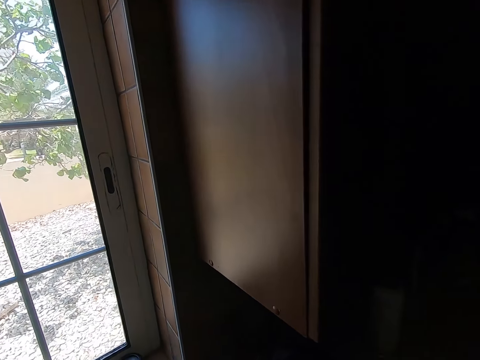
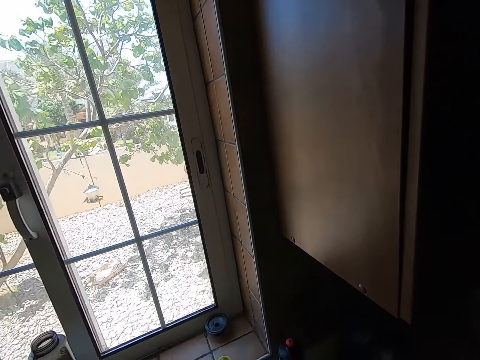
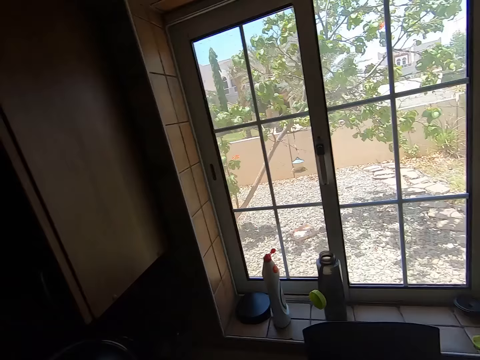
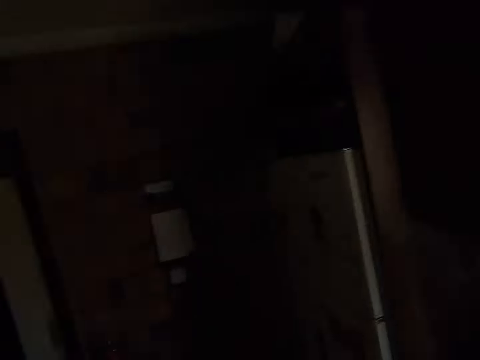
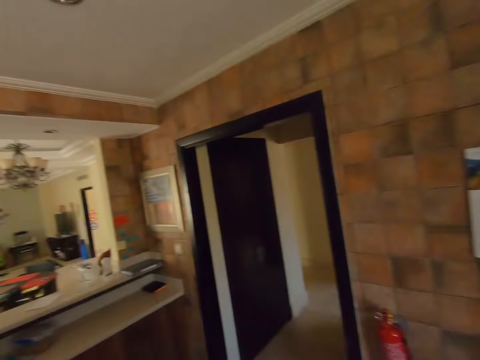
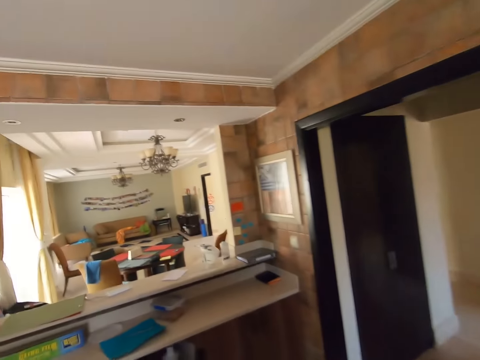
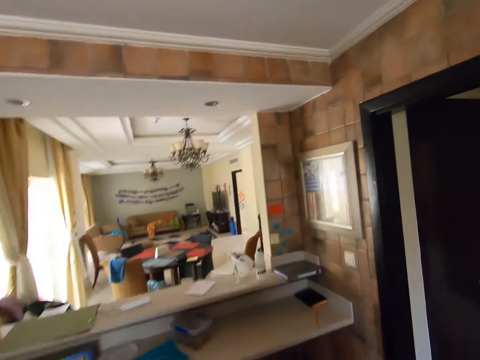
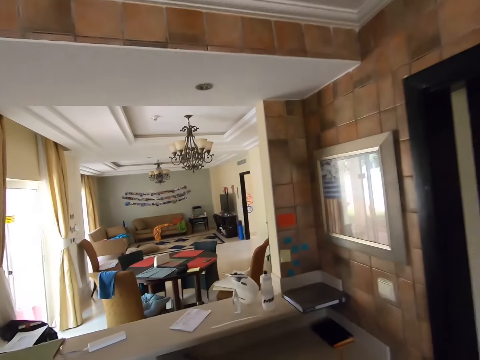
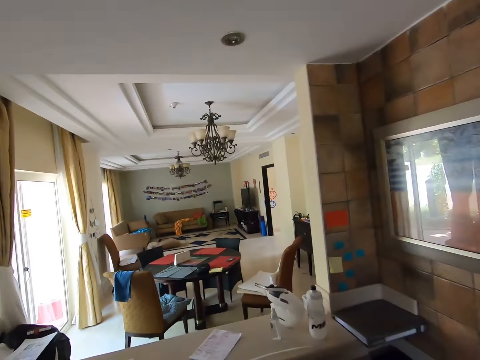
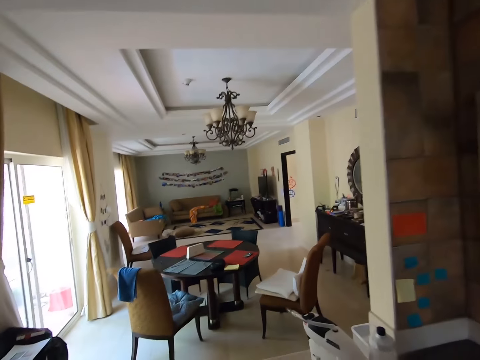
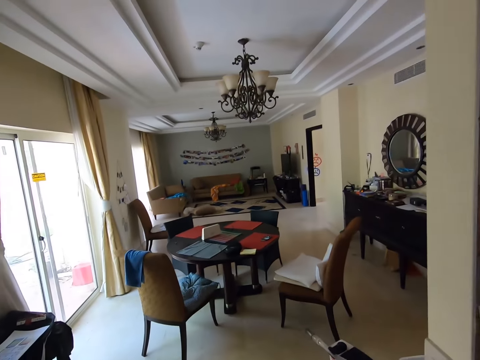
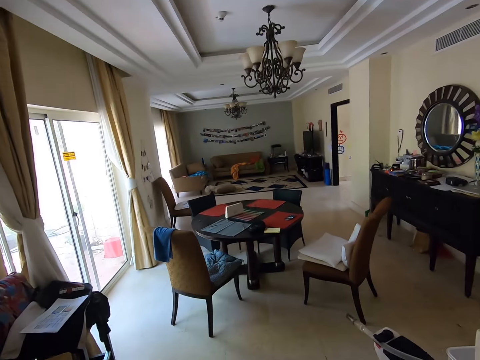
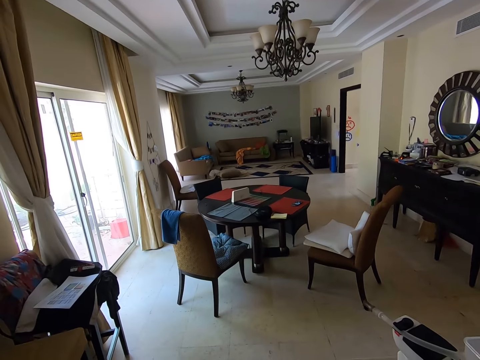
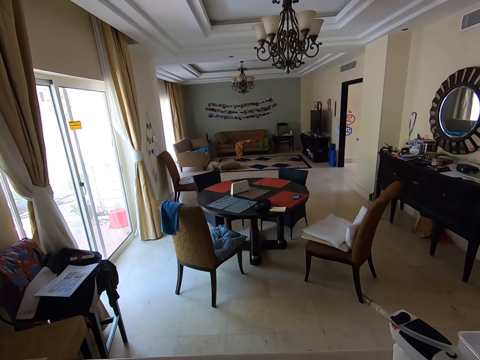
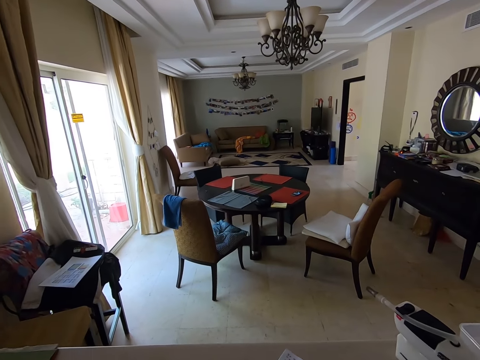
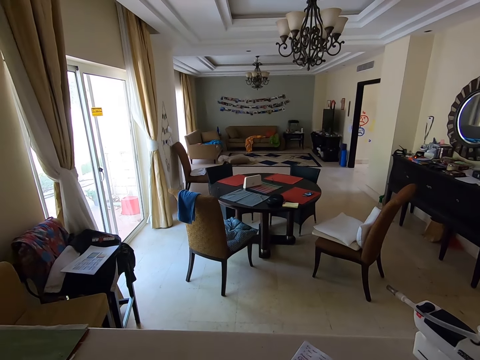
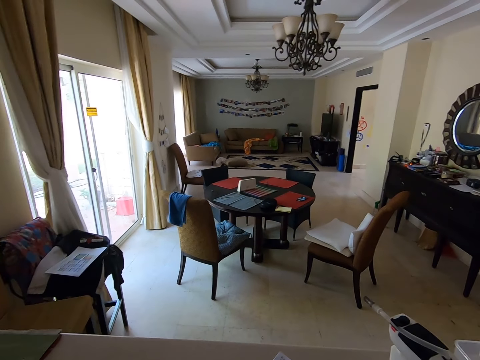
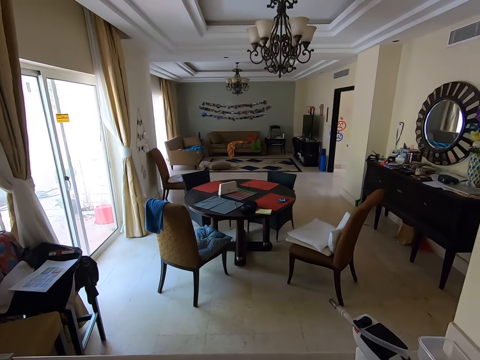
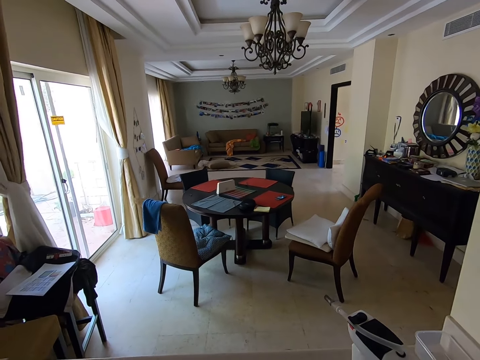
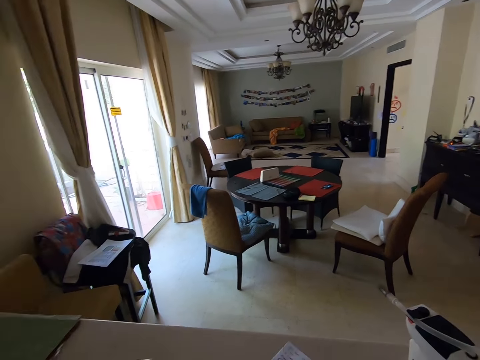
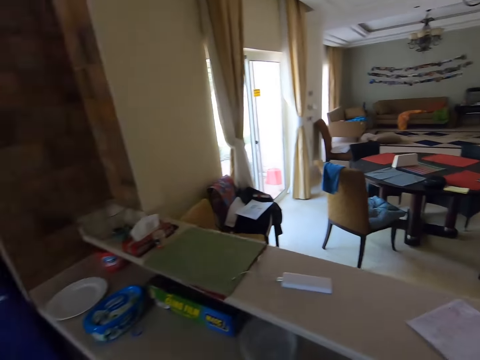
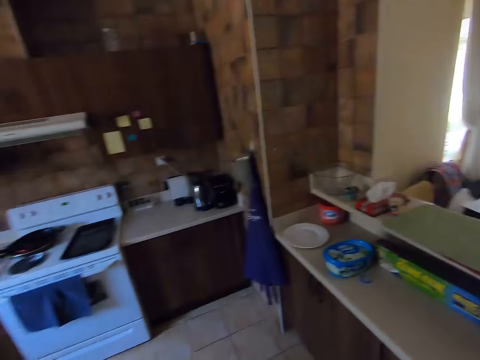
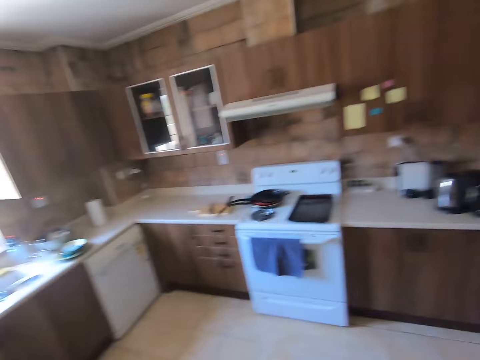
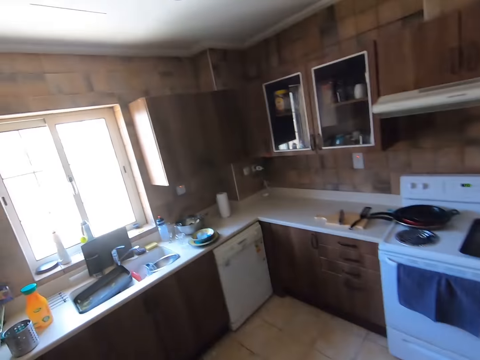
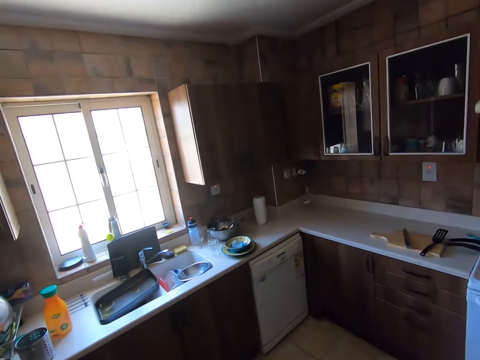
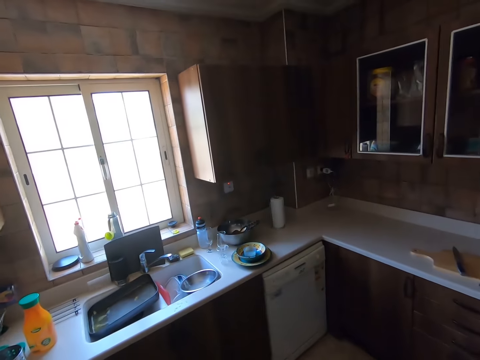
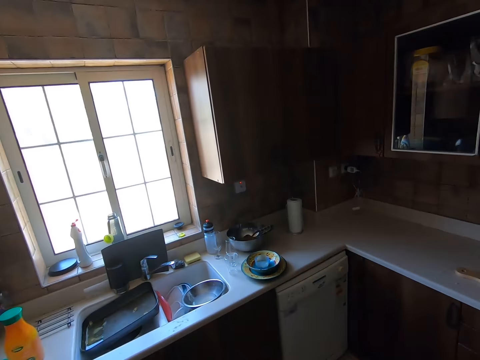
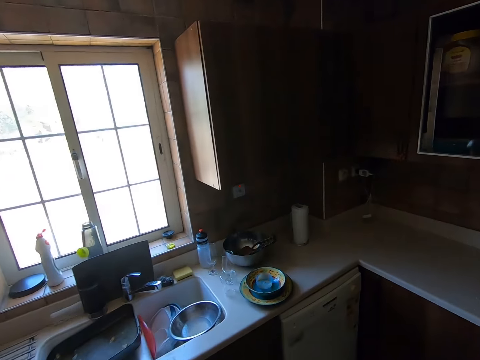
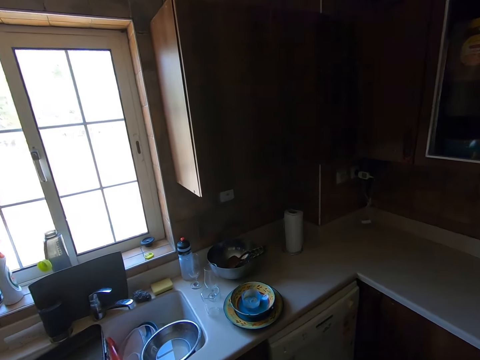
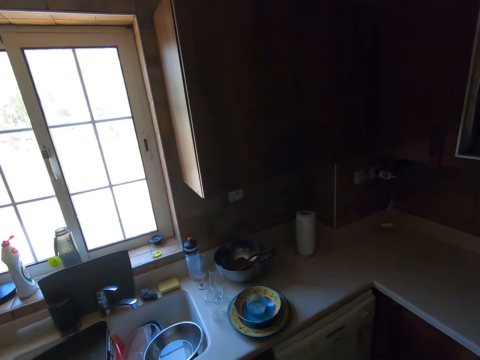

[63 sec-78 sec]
The camera wearer turns around in a kitchen. They walk around the kitchen. They look around the dining room. They turn around the kitchen. They walk around the kitchen.

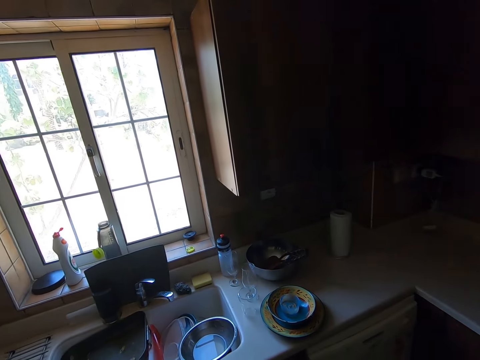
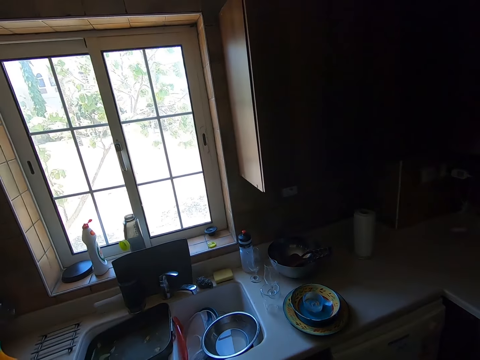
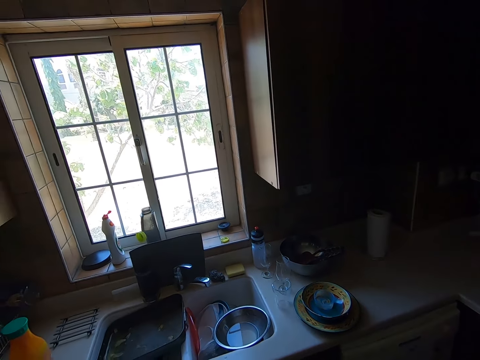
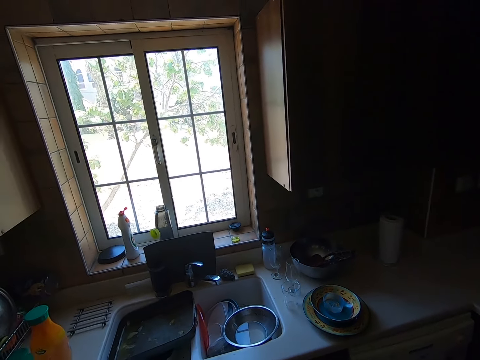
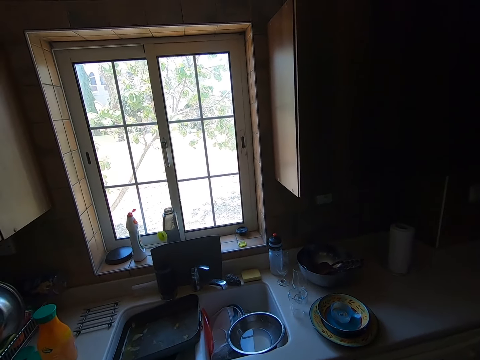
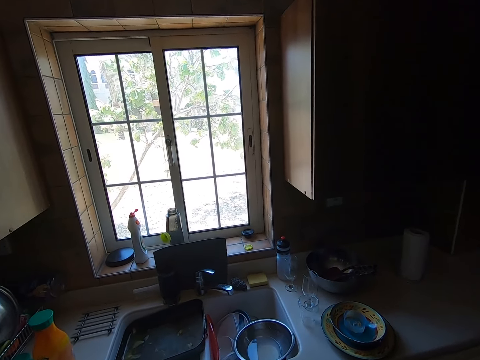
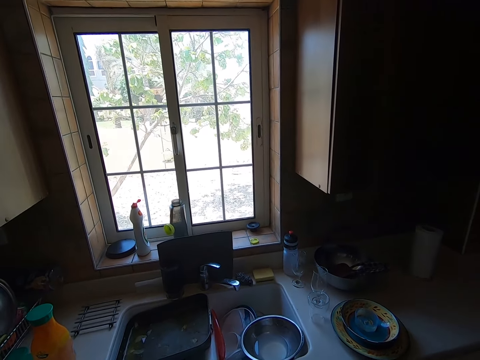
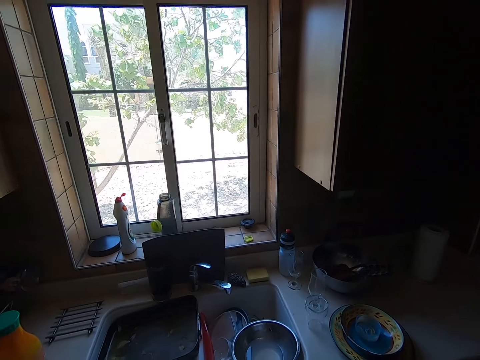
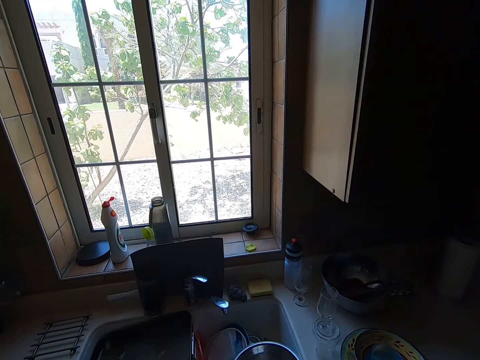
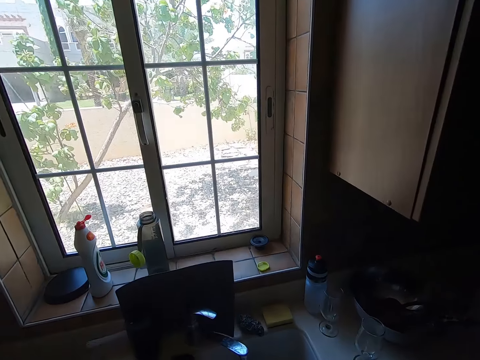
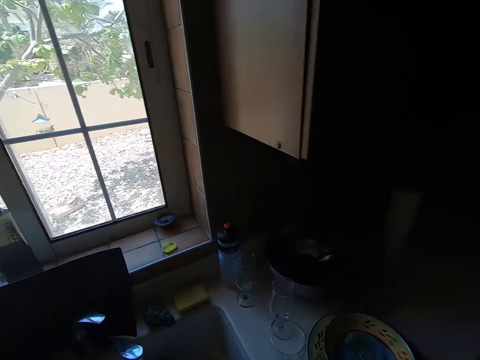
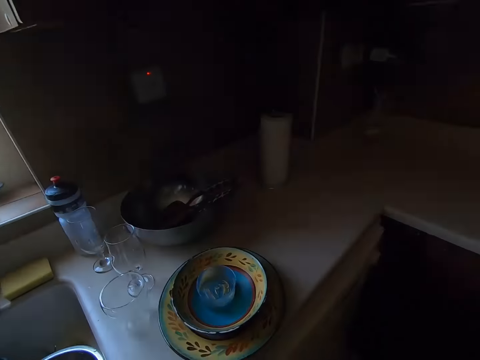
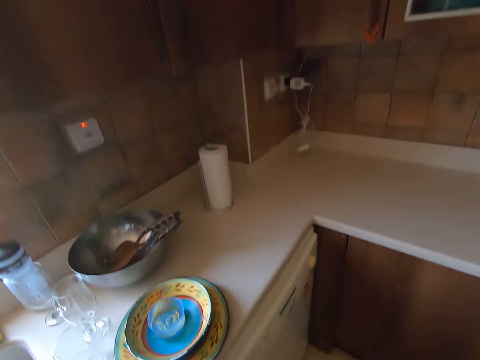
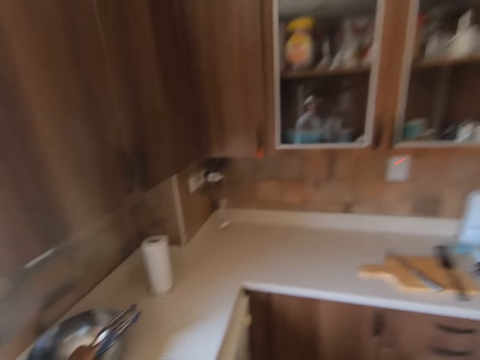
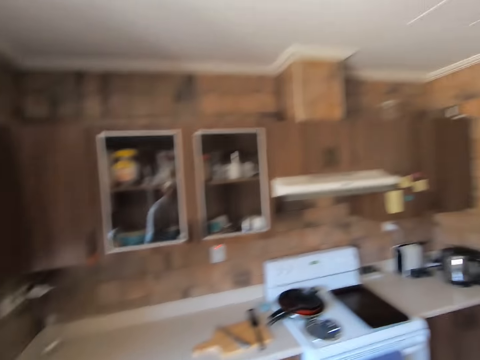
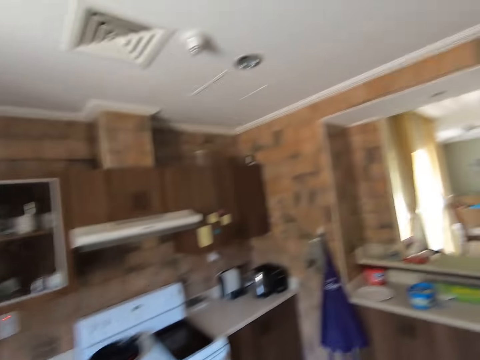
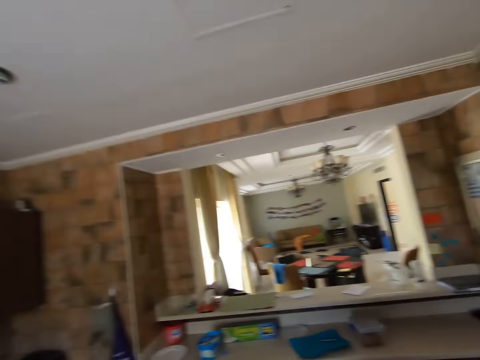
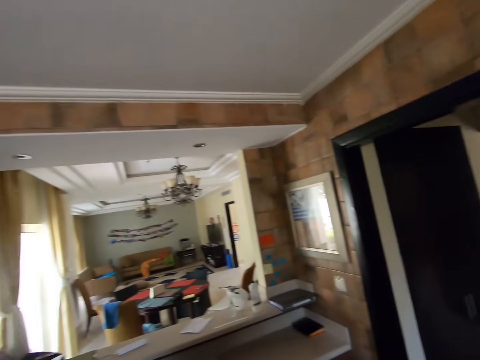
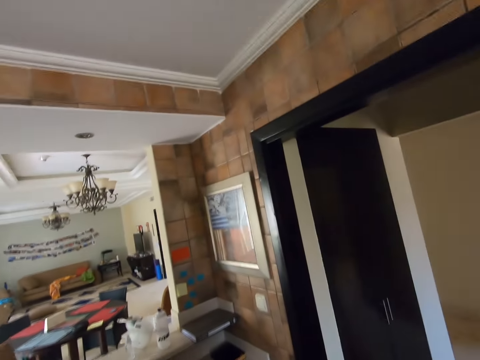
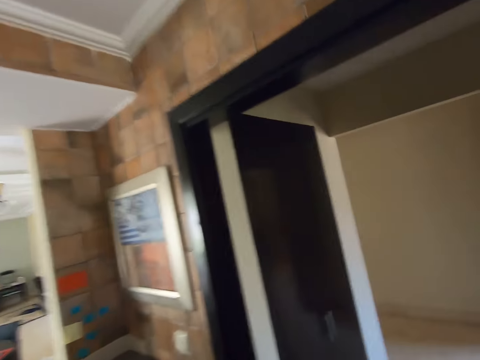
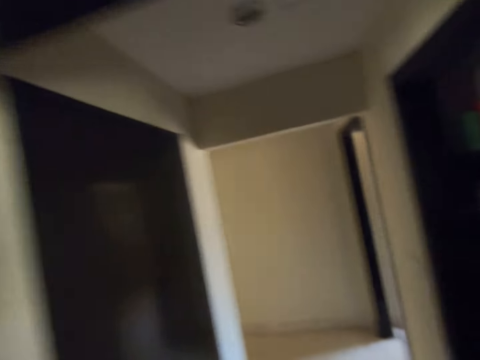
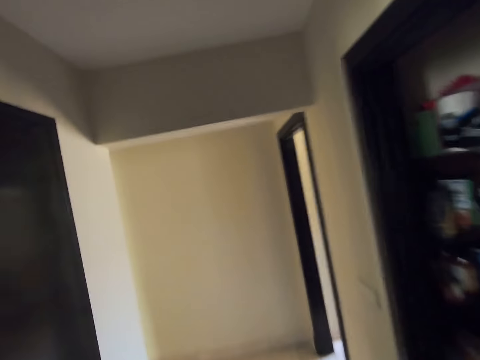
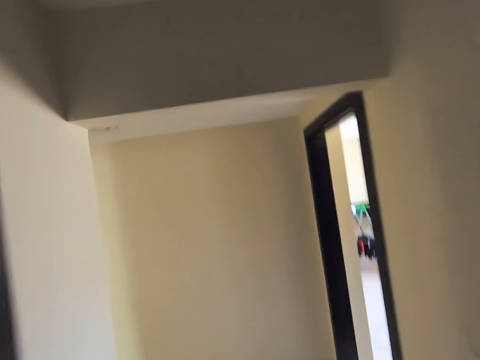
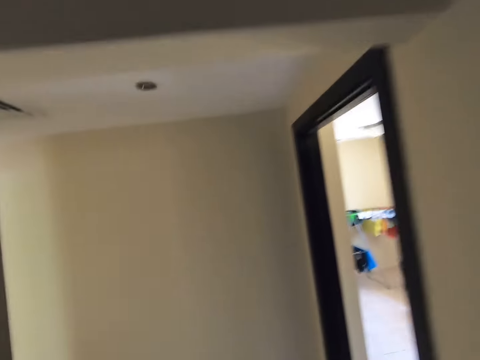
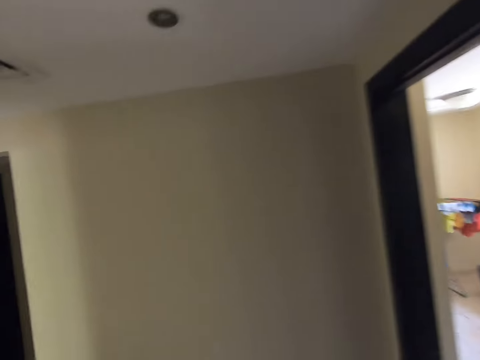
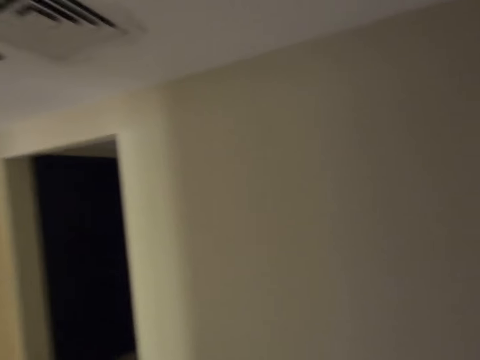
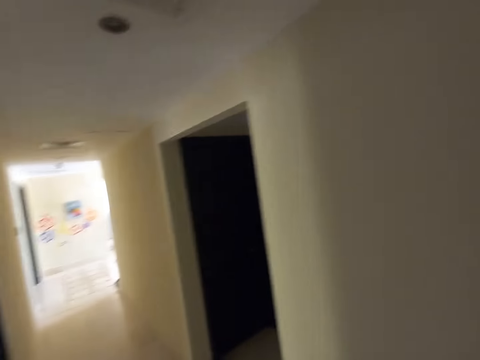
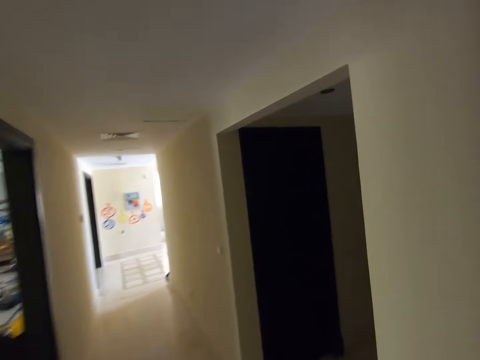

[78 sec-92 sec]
The camera wearer looks outside the window. They walk towards the kitchen sink. They do something. They walk around the kitchen. They walk around the corridor.
